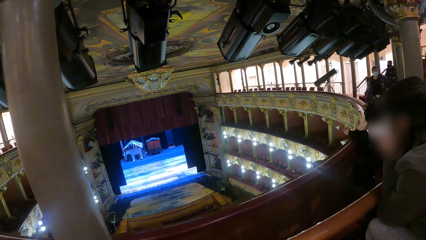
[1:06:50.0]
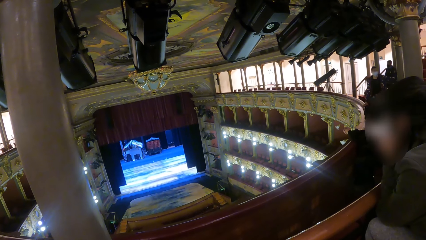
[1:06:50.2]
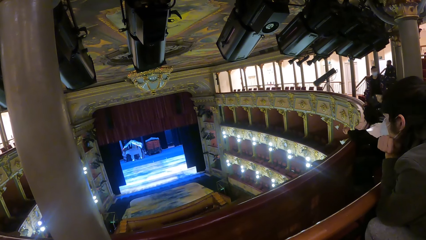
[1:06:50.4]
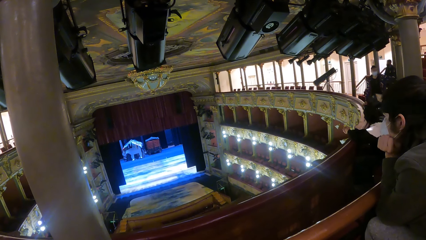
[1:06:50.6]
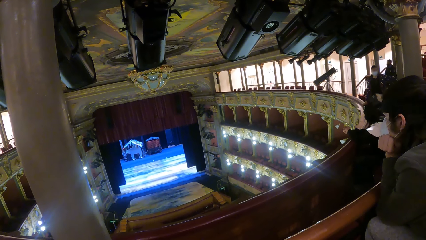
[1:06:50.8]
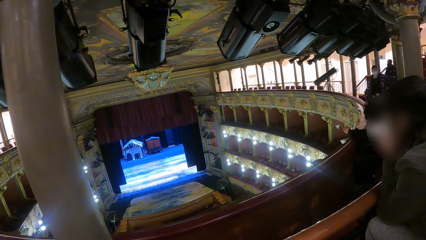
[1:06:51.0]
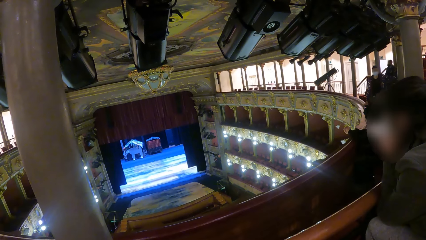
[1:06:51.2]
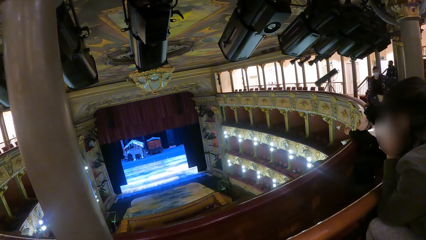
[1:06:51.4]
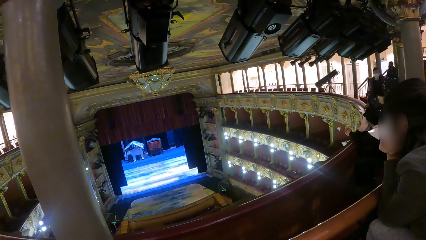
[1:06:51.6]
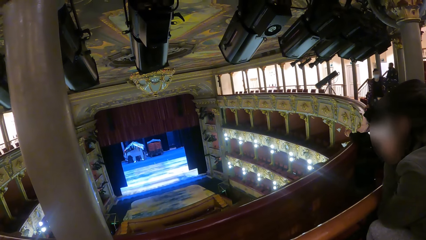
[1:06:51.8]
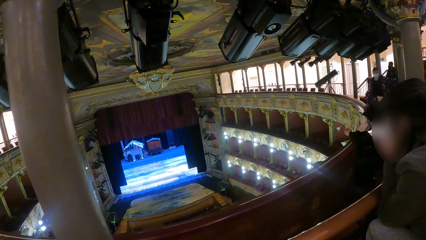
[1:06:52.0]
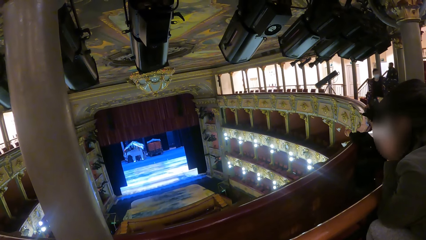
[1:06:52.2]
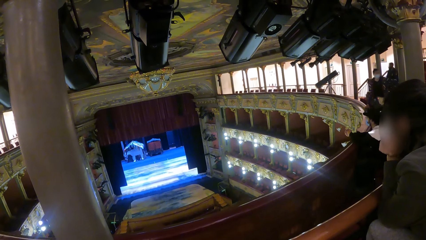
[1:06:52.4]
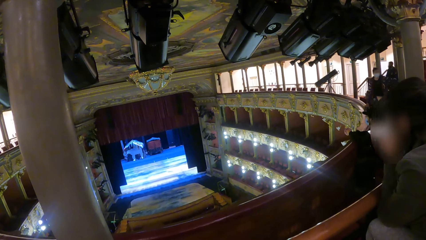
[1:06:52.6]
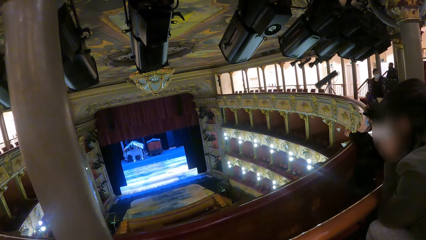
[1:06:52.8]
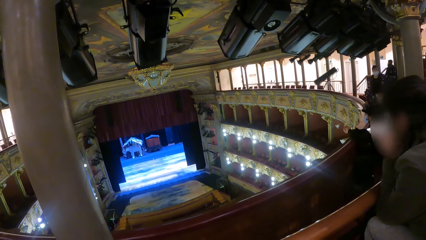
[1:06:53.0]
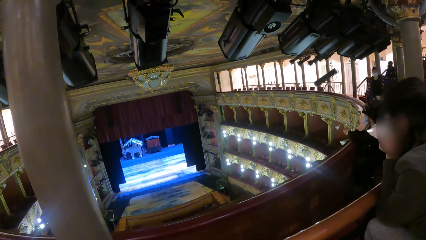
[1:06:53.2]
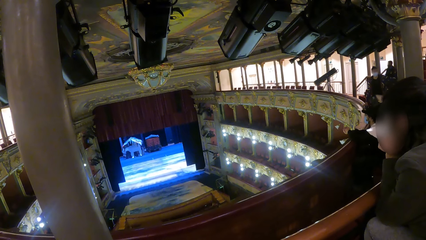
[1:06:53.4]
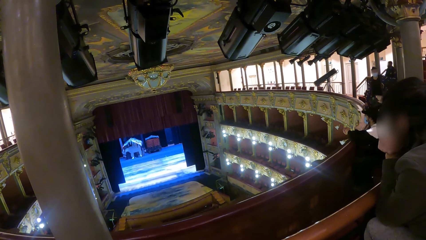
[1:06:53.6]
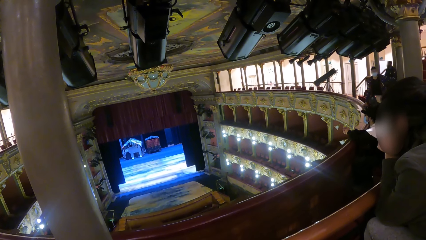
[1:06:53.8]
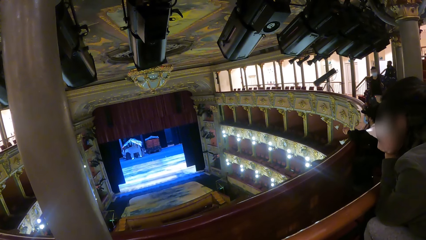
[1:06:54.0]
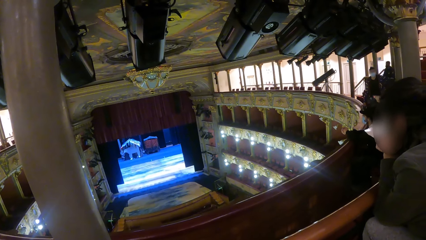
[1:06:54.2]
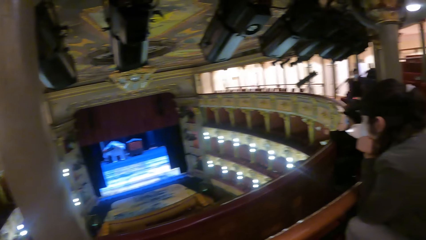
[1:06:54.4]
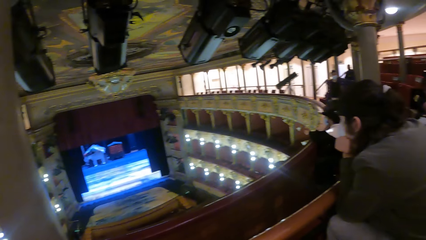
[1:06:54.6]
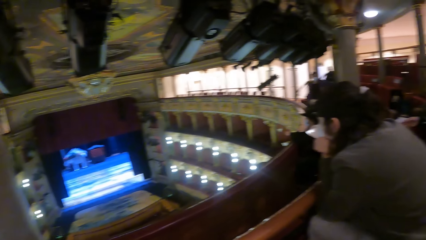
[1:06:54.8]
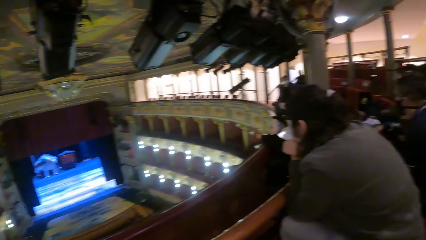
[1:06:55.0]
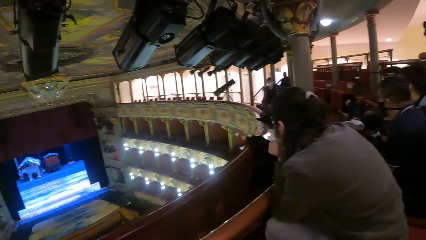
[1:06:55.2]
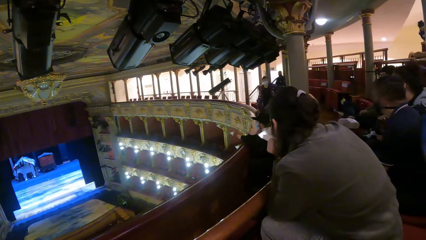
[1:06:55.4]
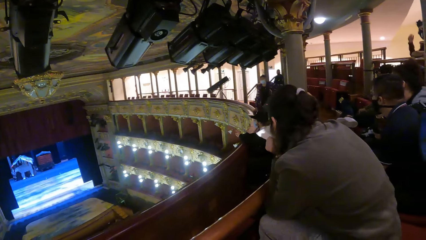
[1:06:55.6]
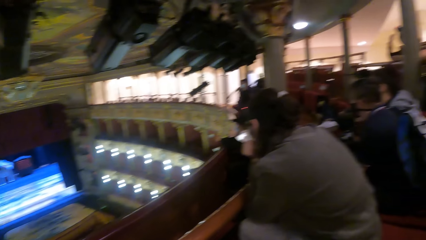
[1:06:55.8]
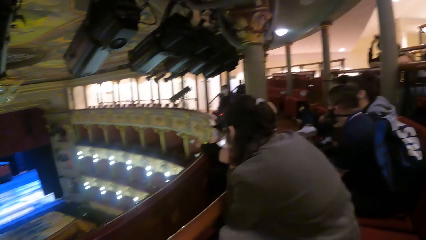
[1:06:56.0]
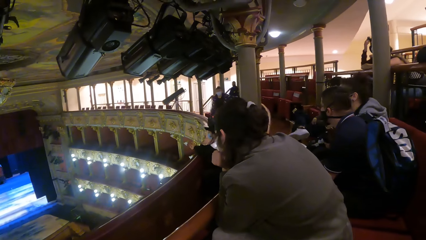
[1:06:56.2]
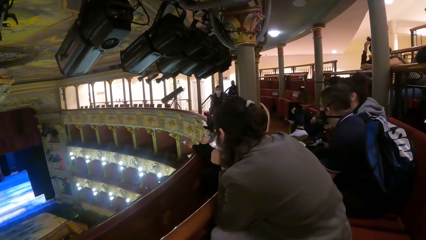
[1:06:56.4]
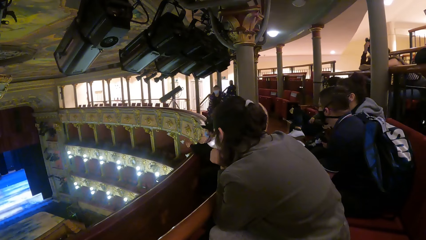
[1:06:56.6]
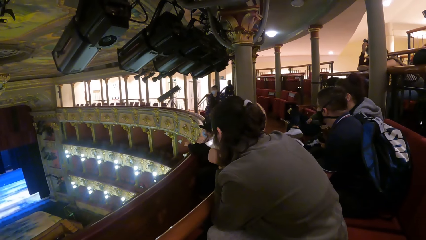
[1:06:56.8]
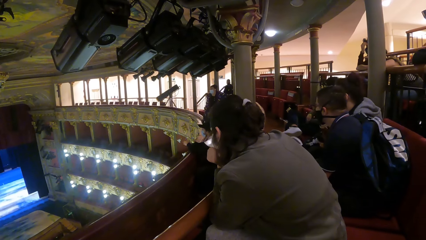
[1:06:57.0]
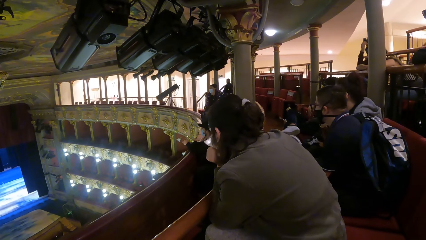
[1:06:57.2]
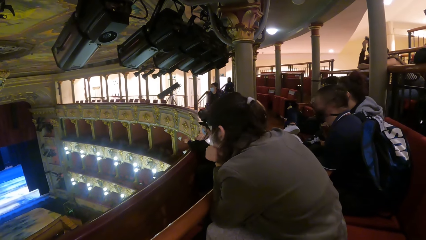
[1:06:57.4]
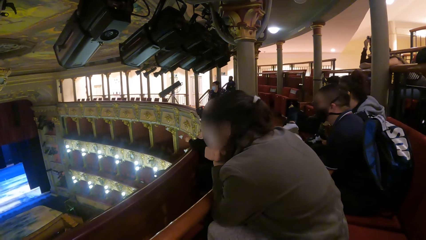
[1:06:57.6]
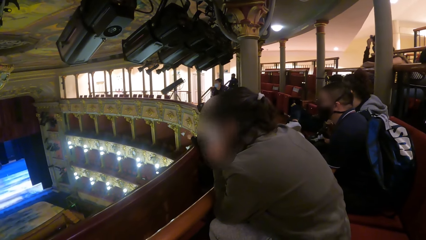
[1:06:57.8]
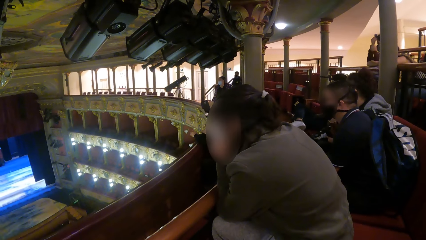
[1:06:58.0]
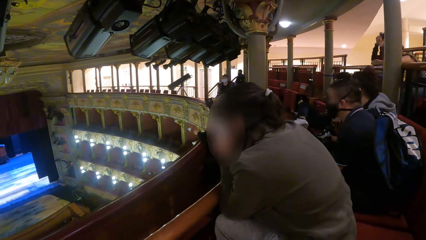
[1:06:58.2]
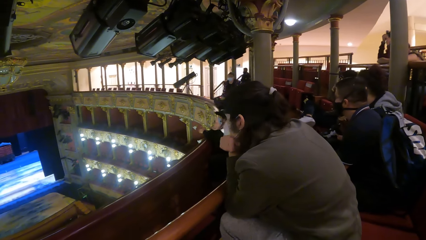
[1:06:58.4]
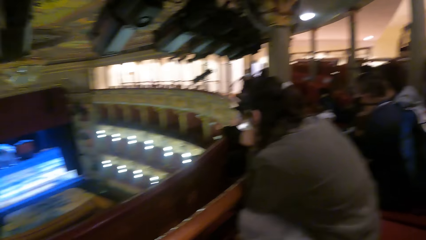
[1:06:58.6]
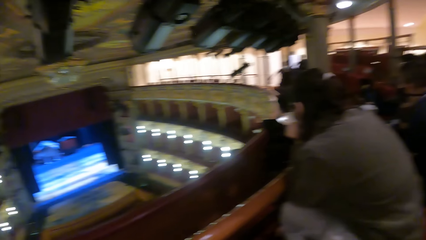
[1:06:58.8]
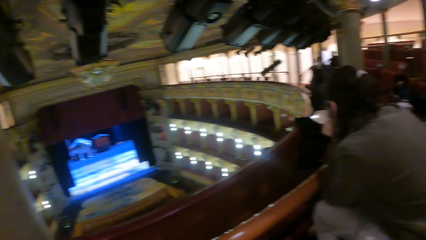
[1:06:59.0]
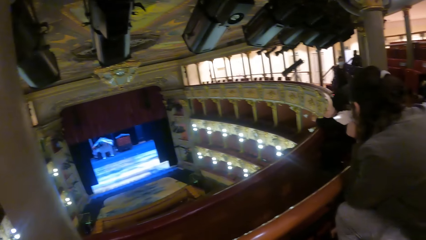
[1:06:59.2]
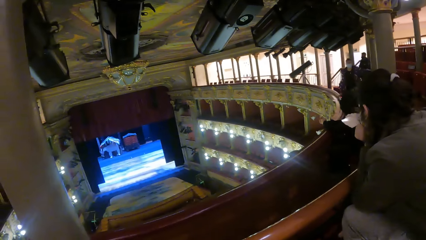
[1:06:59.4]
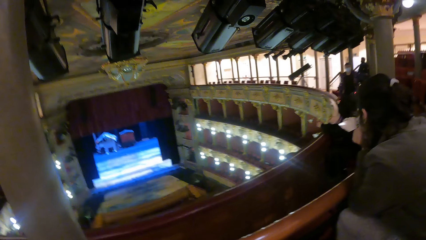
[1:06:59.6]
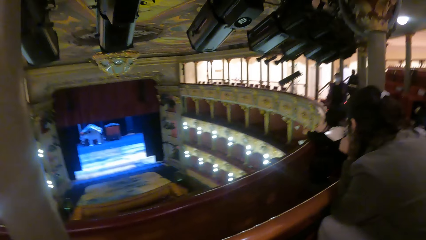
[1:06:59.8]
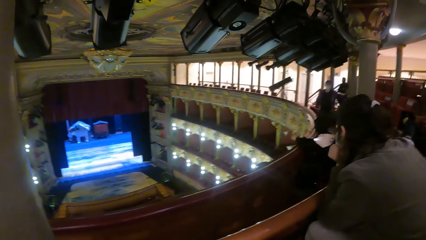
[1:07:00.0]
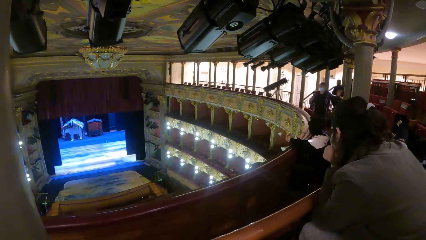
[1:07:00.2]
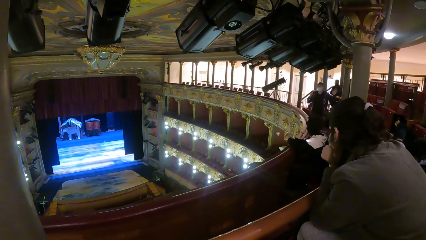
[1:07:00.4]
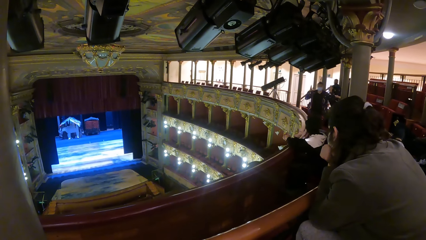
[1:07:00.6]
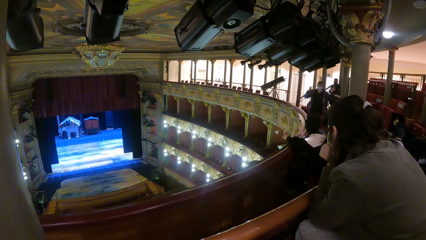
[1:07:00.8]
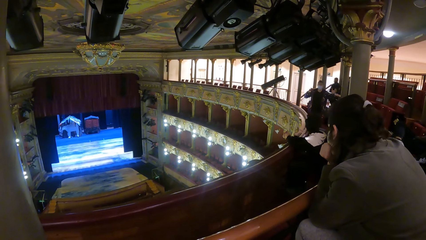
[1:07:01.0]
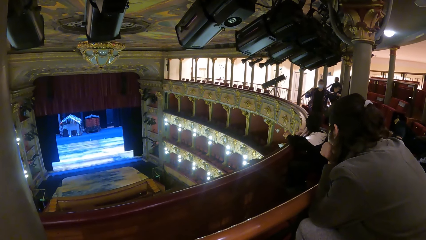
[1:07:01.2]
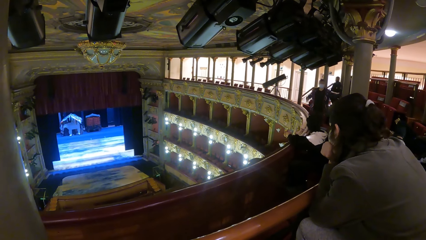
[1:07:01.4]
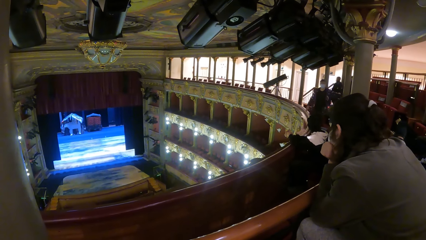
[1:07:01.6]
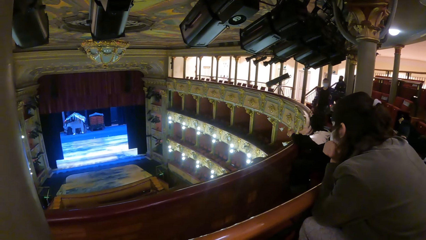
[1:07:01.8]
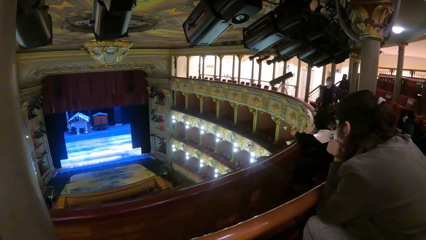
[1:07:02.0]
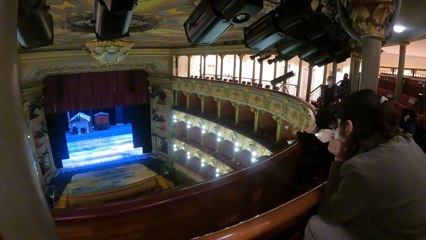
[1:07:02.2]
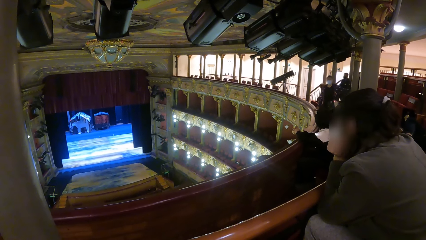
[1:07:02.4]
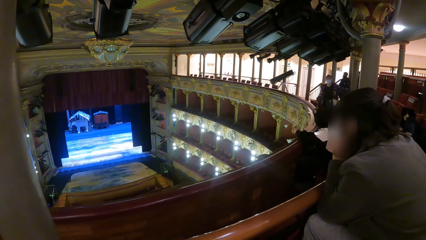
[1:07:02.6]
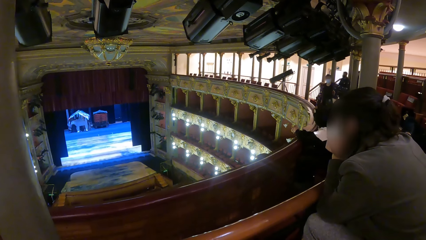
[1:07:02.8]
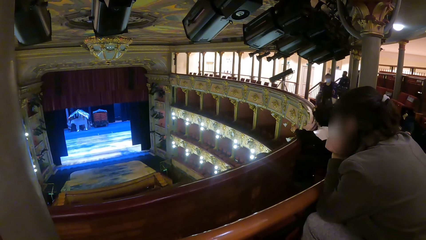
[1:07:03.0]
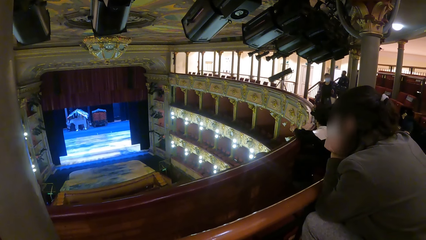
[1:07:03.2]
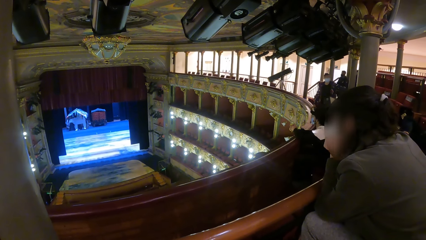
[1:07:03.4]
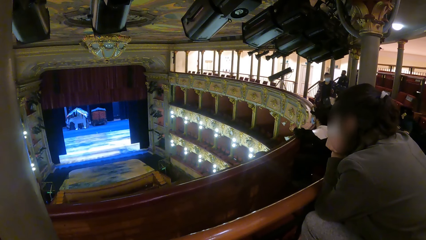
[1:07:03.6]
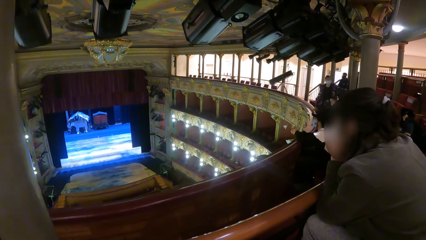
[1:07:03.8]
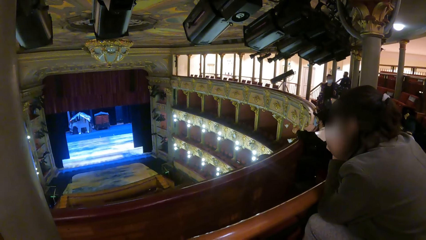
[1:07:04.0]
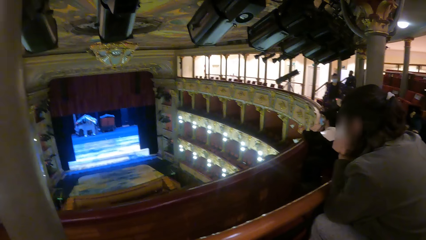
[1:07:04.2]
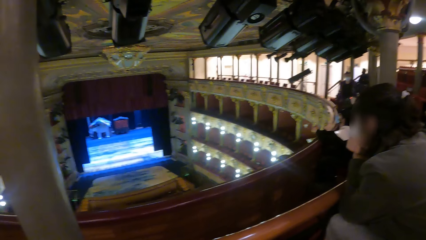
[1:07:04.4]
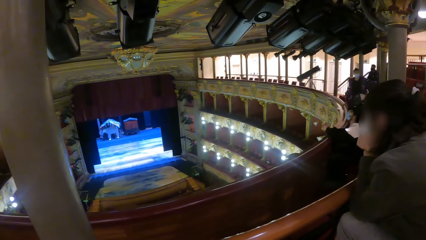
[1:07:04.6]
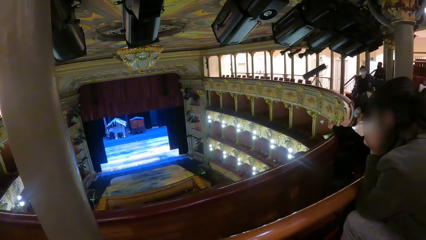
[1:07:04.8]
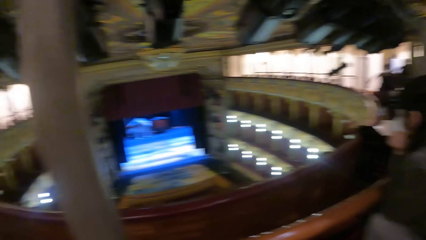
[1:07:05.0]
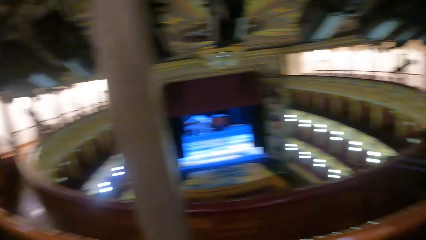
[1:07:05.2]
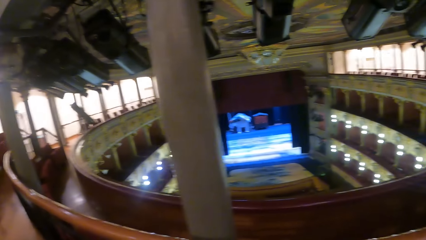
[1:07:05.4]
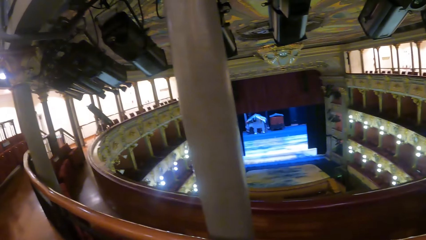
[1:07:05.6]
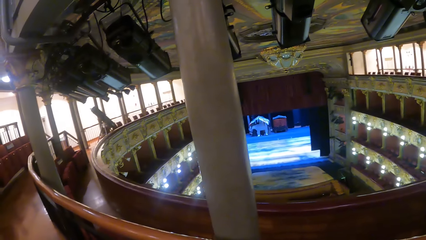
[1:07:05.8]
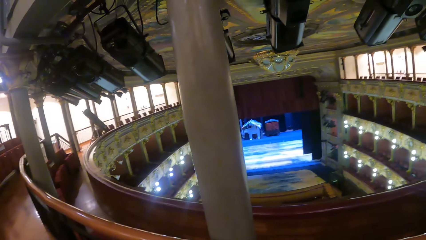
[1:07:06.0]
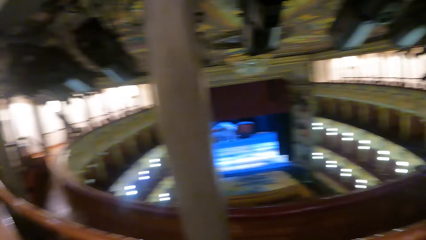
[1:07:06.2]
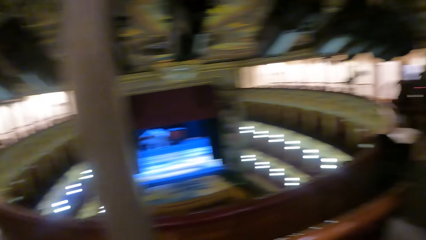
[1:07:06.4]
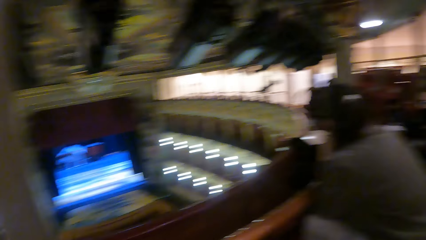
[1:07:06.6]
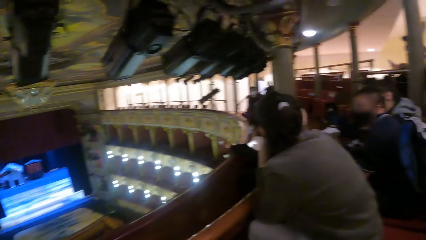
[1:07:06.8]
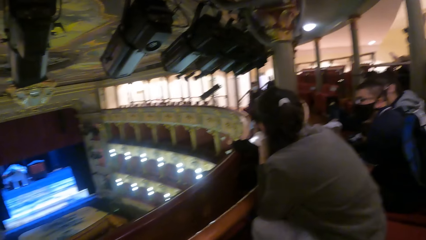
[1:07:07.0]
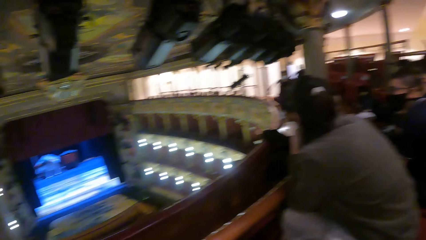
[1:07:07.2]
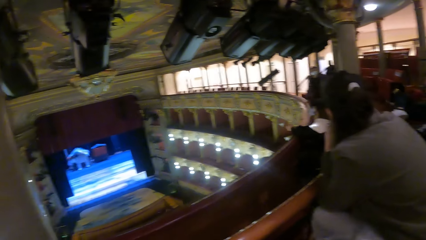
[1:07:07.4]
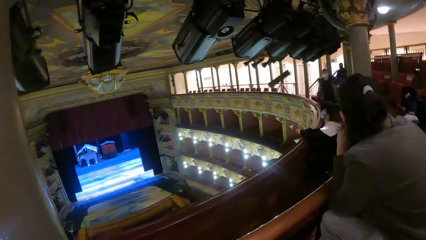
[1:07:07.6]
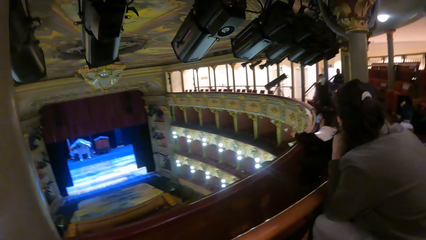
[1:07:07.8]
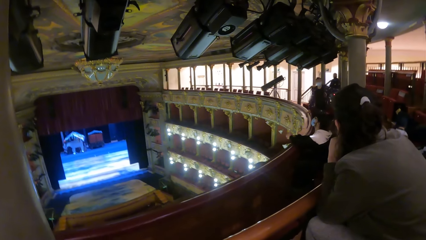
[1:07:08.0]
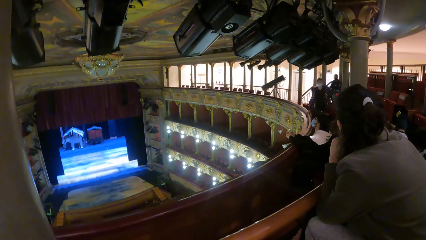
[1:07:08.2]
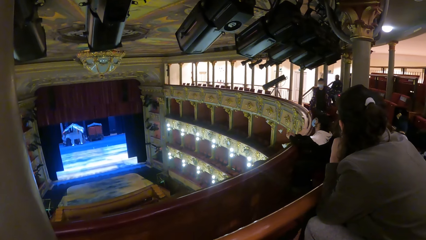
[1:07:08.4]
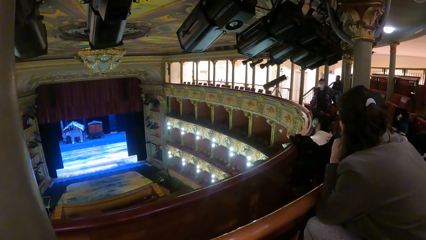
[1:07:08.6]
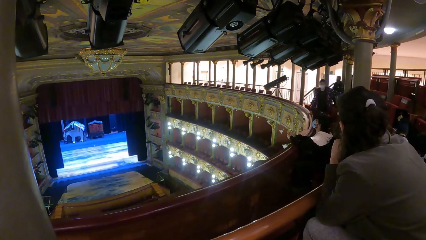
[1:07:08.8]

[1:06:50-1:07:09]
The camera wearer looks around. A man adjusts his camera with his right hand. The man sways his hands. The man holds a barrier. The camera wearer looks around.
